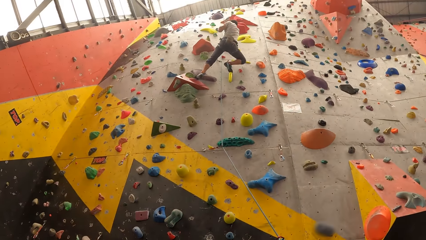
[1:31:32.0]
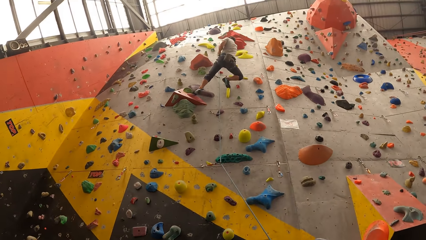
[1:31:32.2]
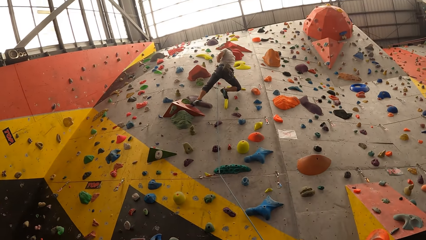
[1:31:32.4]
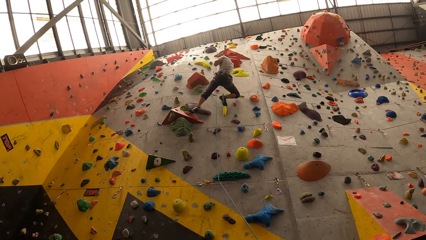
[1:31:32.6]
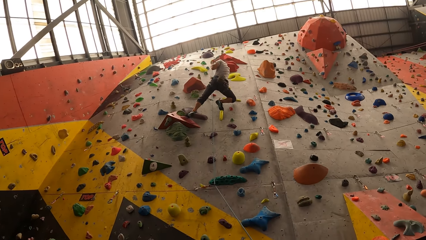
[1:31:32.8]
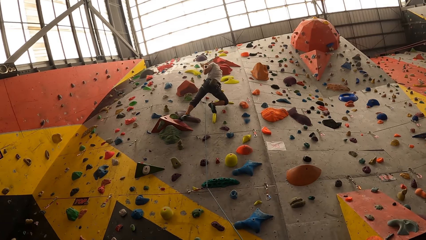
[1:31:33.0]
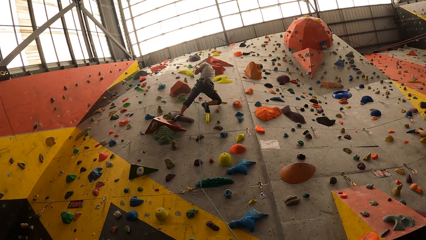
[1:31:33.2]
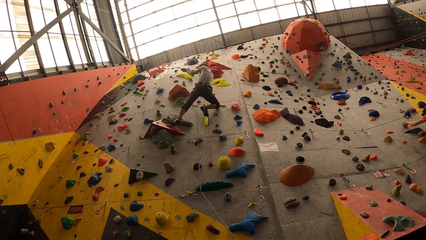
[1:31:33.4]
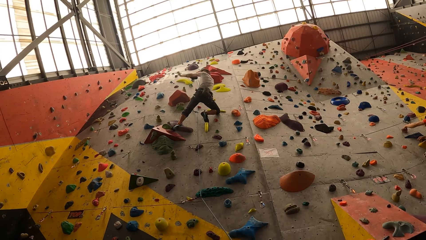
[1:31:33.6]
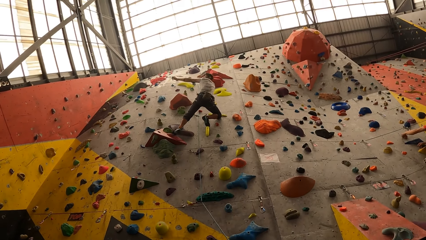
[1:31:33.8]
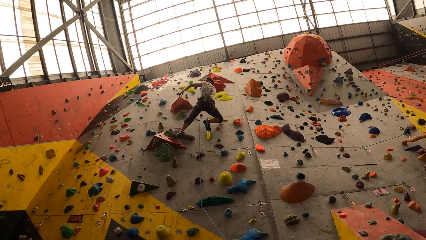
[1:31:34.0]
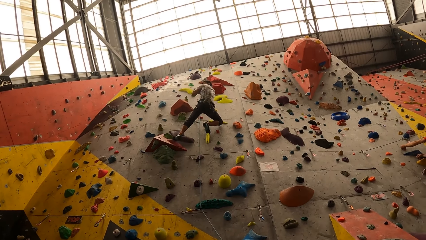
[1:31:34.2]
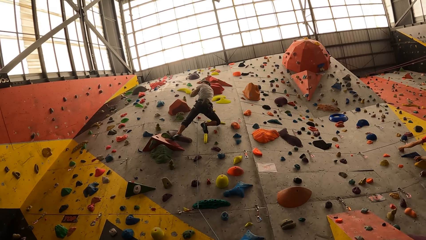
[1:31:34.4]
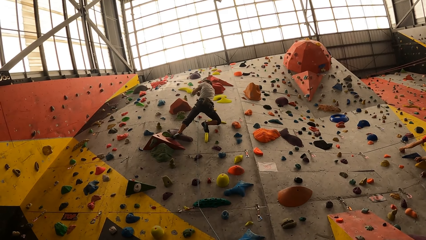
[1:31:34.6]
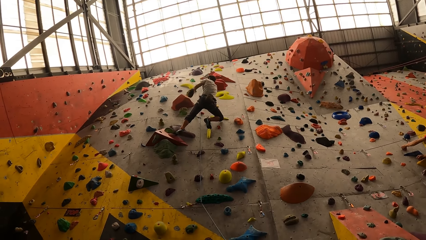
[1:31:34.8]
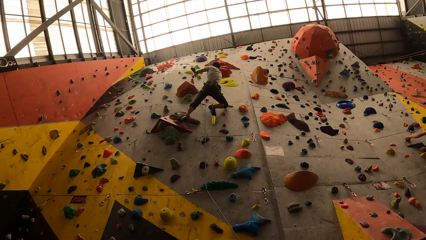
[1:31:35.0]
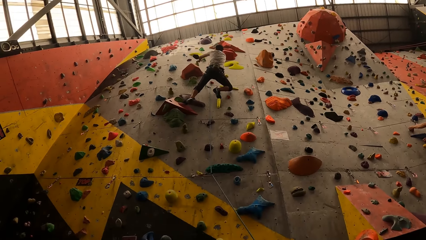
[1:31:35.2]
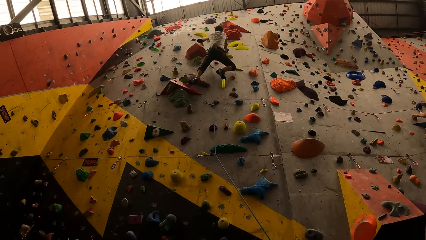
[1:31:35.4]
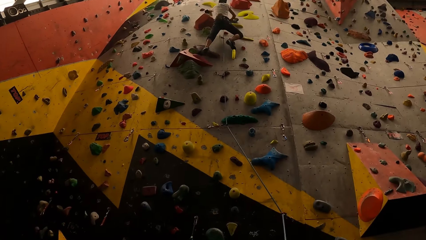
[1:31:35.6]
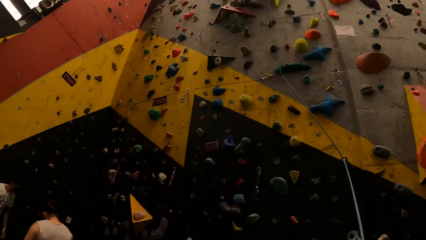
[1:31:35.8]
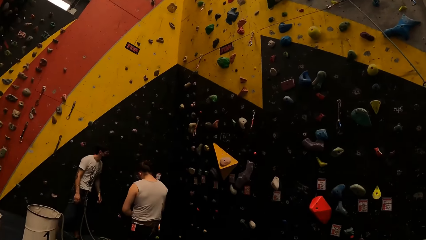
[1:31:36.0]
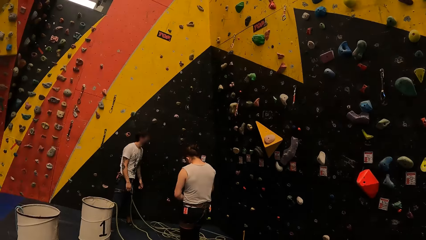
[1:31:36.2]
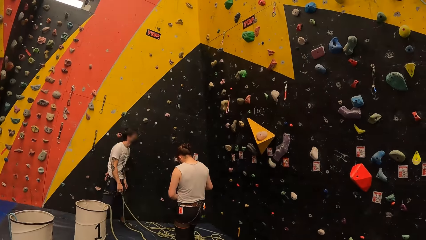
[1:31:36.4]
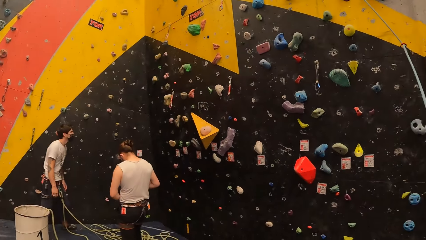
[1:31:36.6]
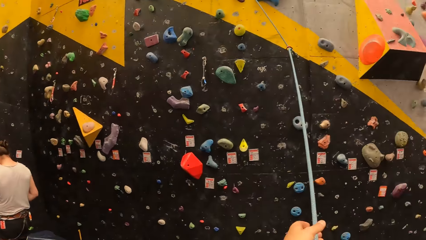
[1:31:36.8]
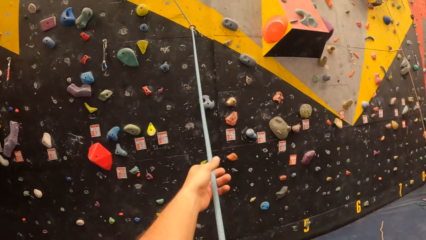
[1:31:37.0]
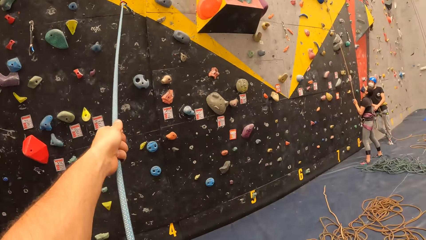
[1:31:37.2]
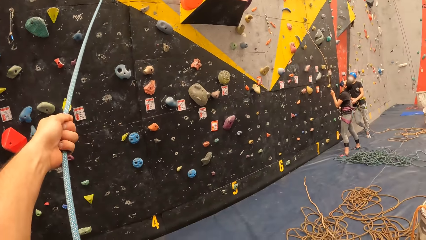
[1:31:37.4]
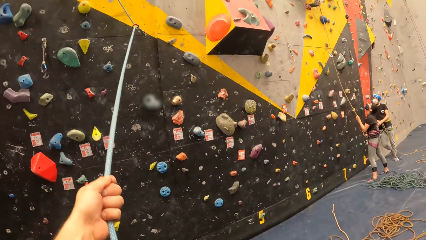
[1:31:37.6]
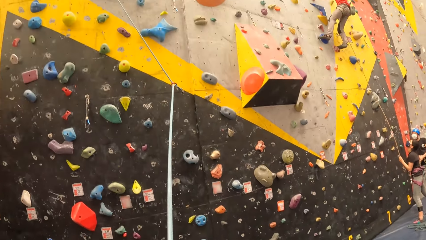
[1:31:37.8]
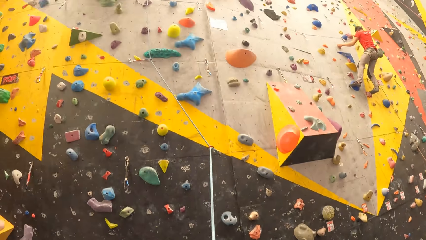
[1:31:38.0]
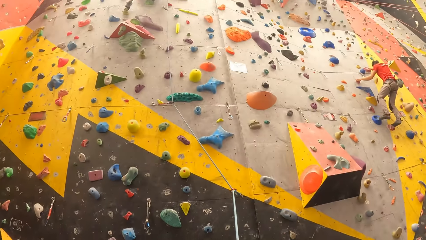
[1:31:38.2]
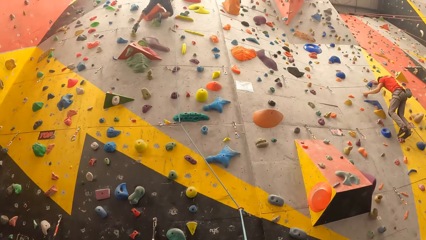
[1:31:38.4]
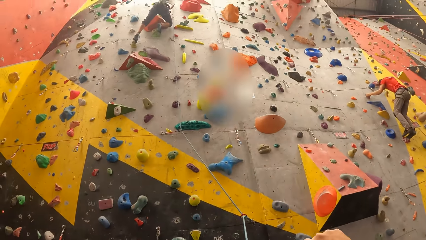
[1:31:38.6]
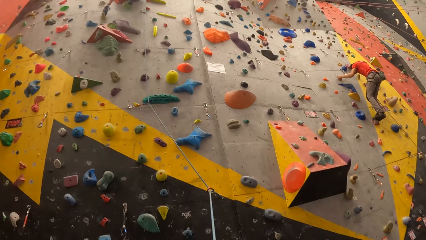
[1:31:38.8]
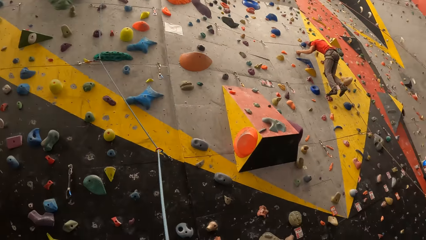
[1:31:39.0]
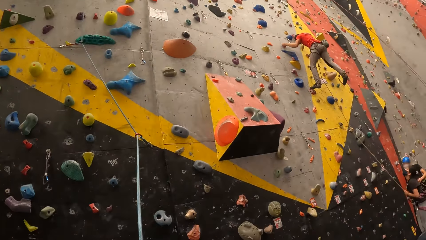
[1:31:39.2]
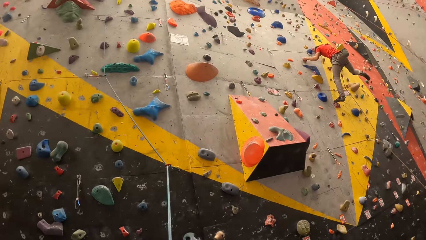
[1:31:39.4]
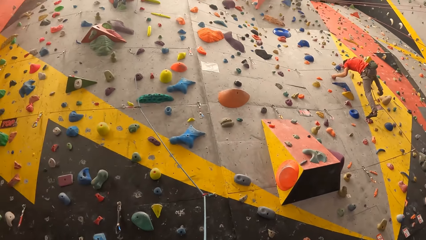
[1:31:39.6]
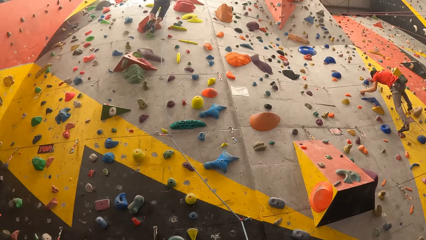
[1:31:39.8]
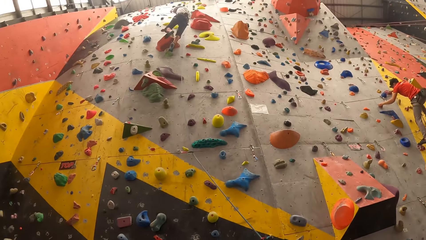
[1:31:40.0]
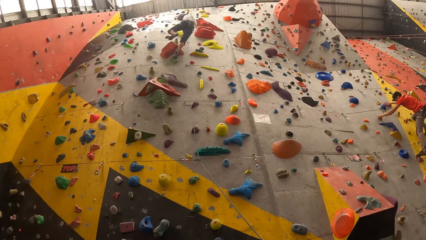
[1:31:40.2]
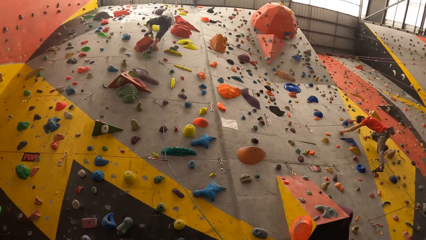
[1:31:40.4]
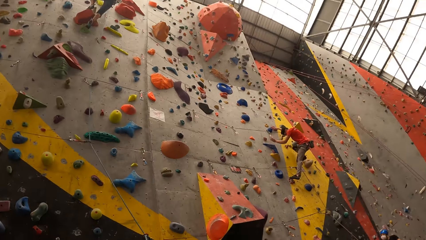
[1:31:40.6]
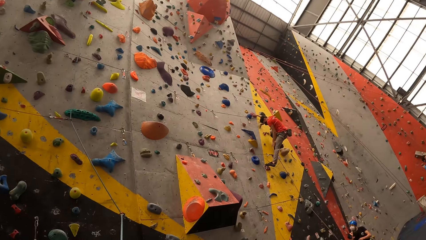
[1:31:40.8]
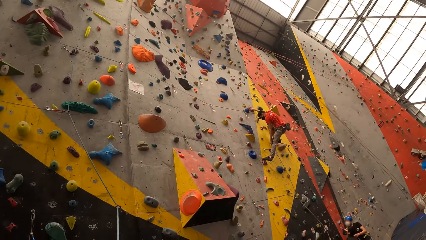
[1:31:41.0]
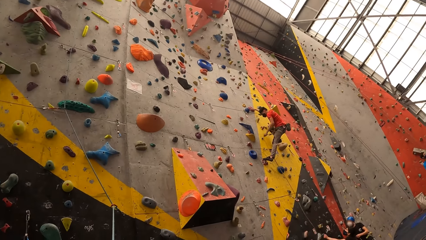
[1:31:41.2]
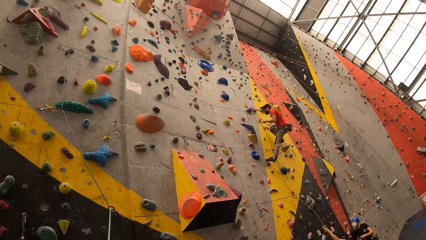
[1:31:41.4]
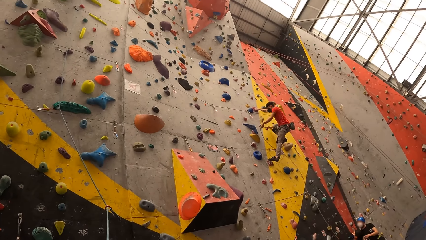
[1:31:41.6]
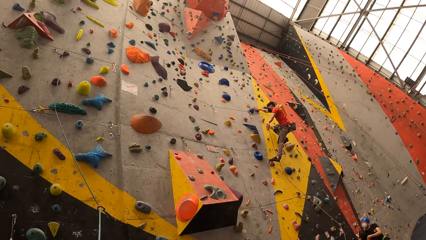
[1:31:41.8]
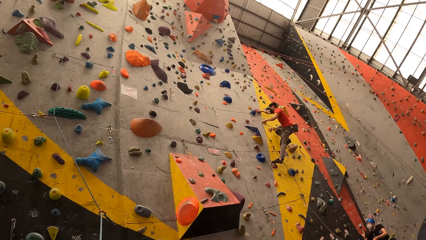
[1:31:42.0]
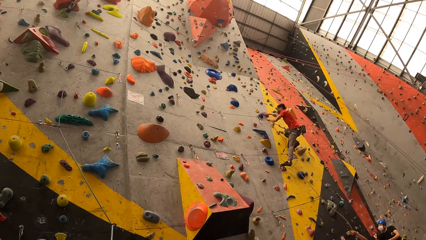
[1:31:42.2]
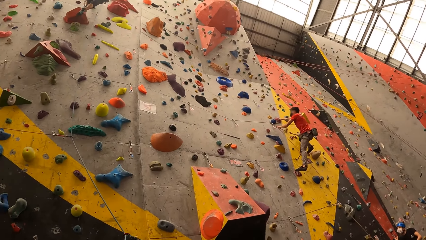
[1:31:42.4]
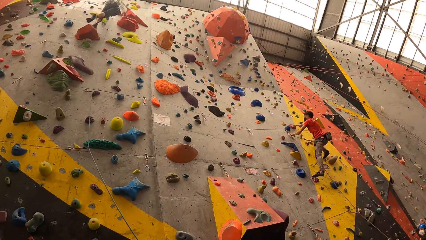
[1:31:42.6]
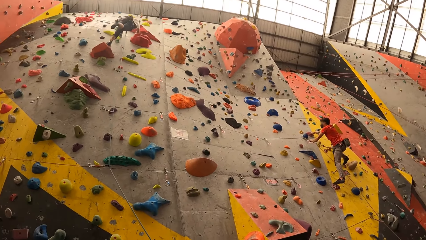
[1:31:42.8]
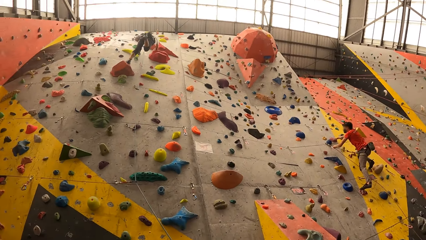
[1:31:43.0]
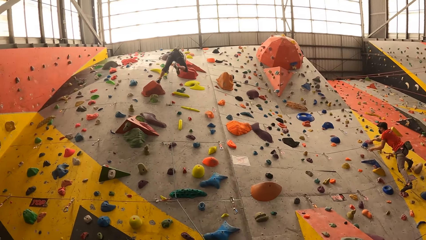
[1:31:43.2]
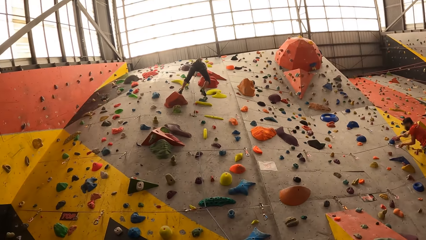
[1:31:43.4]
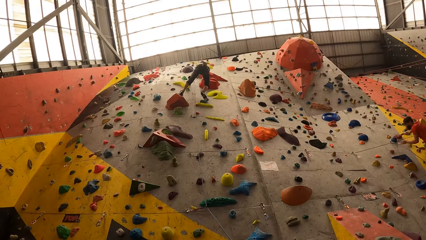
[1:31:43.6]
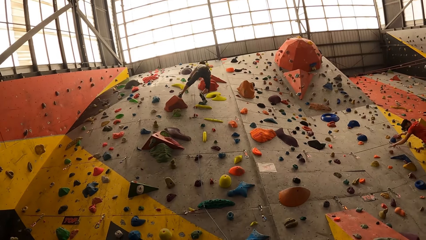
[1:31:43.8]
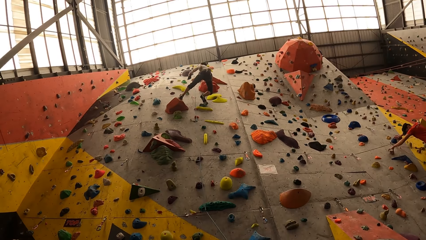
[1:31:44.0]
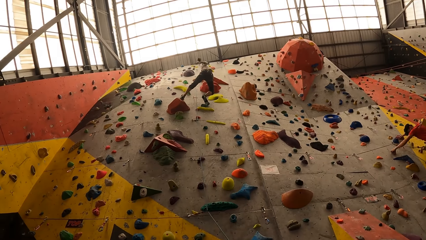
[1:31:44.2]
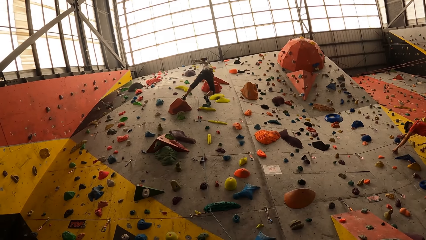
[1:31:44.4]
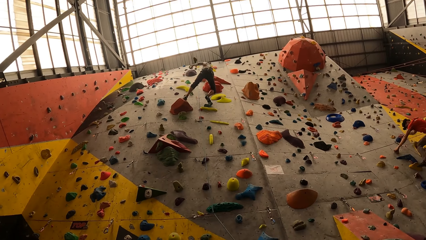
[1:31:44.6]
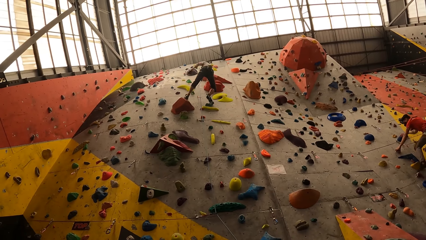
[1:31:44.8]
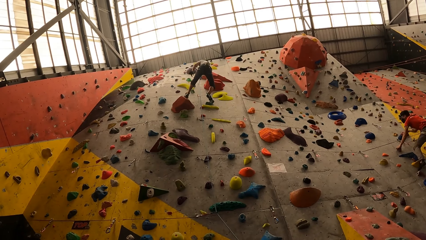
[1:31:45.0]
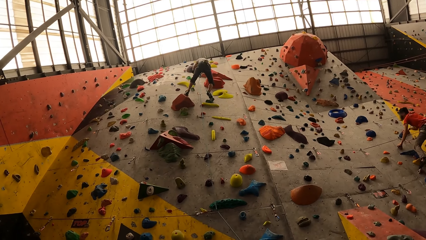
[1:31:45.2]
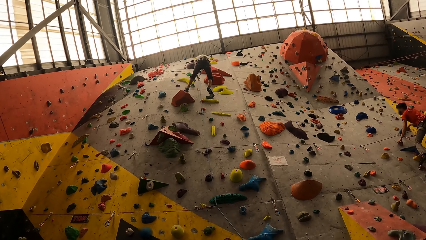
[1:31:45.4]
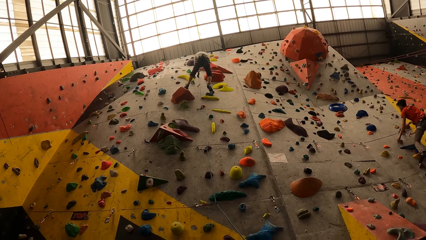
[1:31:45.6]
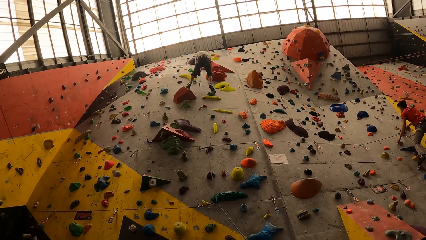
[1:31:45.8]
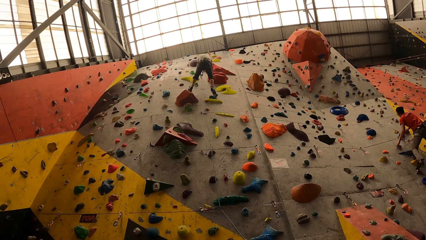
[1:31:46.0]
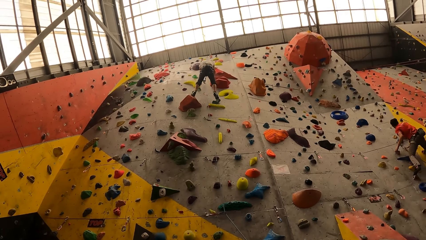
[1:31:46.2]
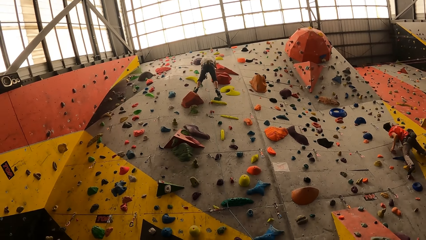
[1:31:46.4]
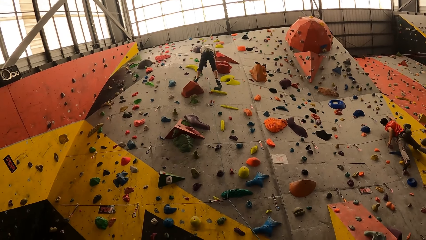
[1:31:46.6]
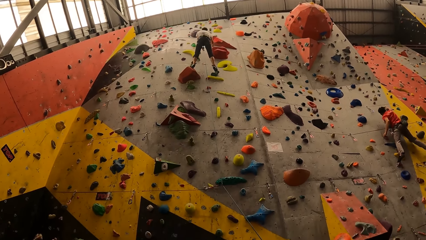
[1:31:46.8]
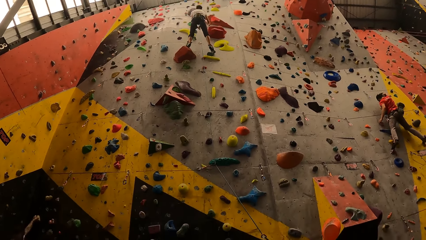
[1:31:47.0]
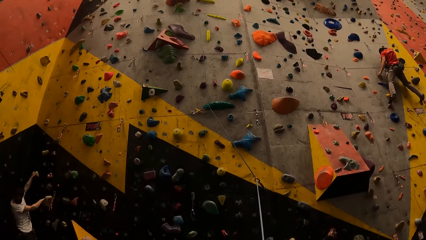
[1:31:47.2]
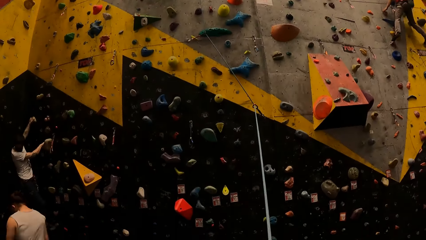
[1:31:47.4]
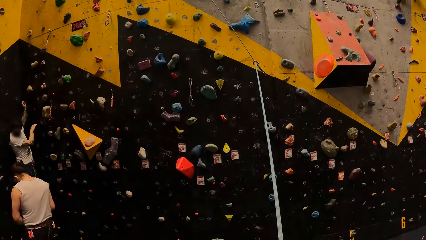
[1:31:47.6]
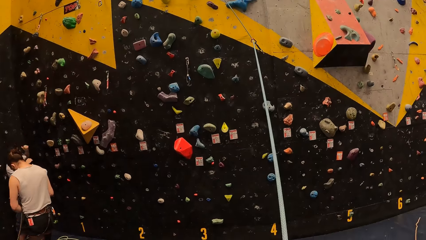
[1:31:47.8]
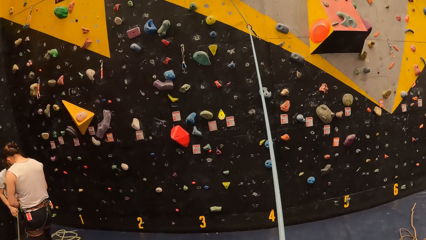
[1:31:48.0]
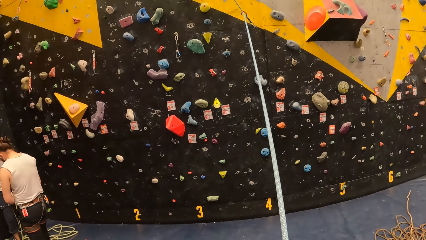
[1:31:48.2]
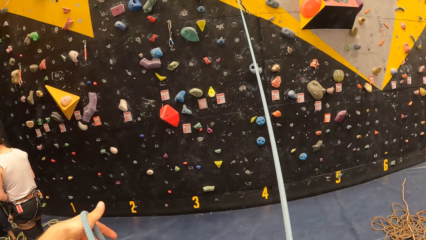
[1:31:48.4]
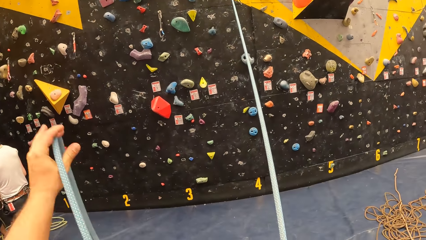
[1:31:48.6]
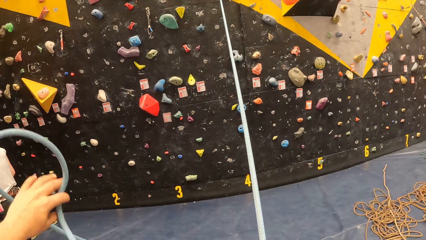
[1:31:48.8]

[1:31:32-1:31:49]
A person climbs the wall. The camera wearer looks at a man. Another person looks at the wall. The camera wearer holds the rope. A third person holds the rope. The camera wearer pulls the rope. They look around. A fourth person climbs the wall. The fourth person picks up the rope. The first person climbs the wall. The camera wearer looks at the man. They look around.
